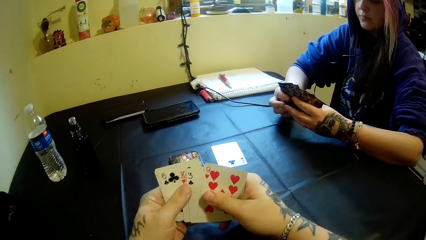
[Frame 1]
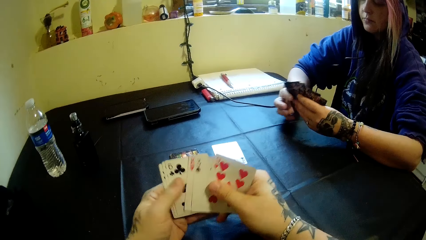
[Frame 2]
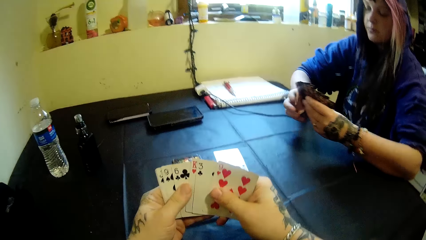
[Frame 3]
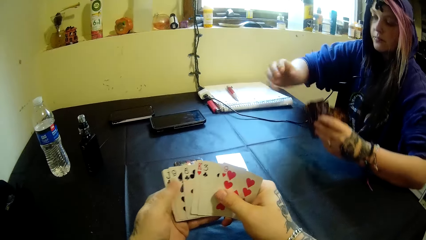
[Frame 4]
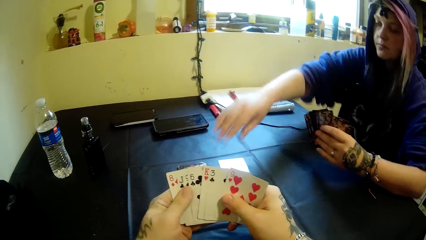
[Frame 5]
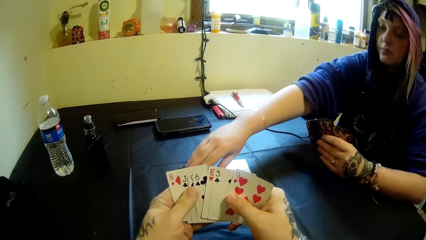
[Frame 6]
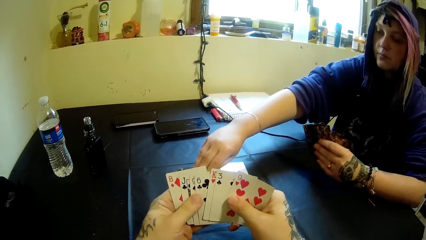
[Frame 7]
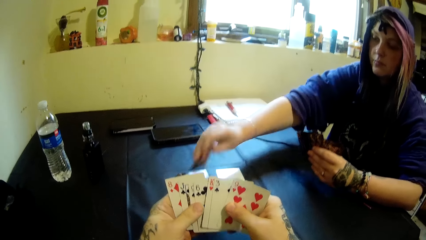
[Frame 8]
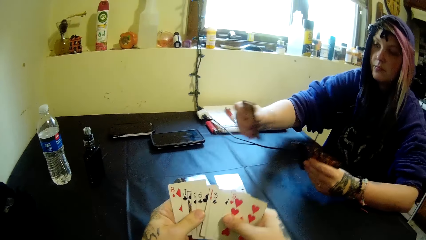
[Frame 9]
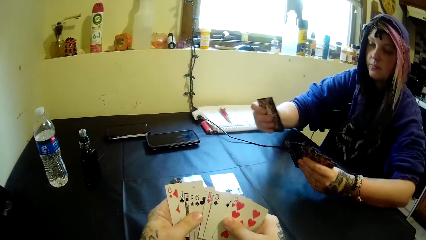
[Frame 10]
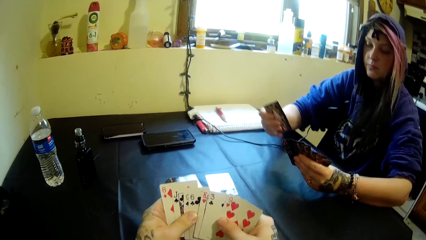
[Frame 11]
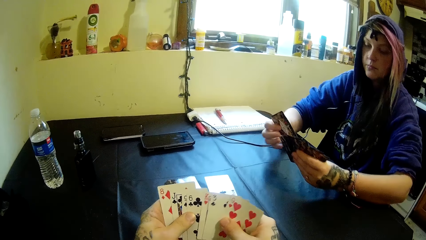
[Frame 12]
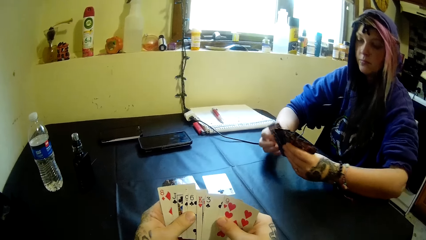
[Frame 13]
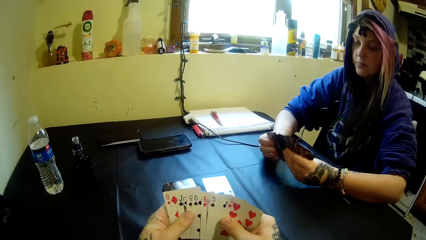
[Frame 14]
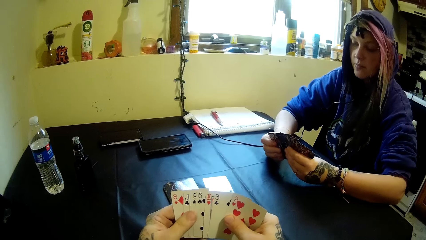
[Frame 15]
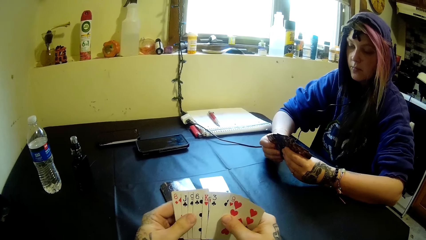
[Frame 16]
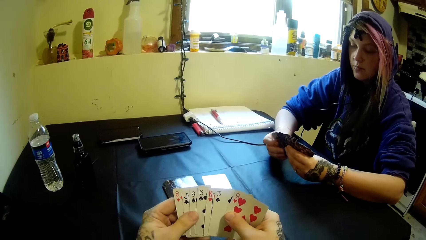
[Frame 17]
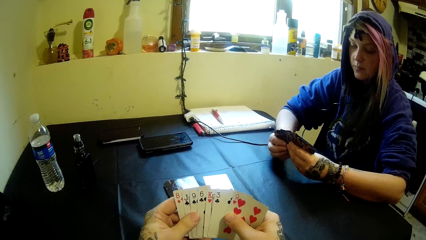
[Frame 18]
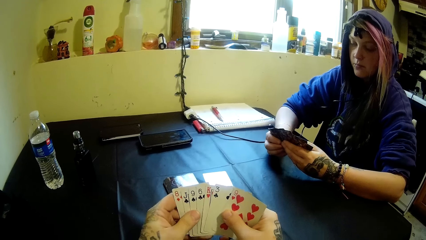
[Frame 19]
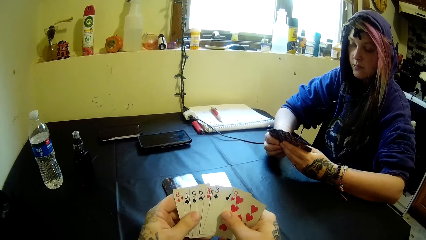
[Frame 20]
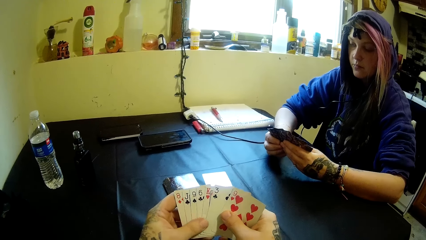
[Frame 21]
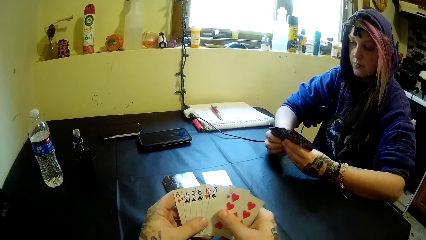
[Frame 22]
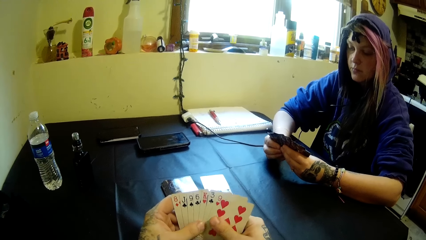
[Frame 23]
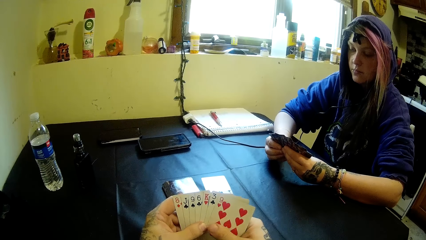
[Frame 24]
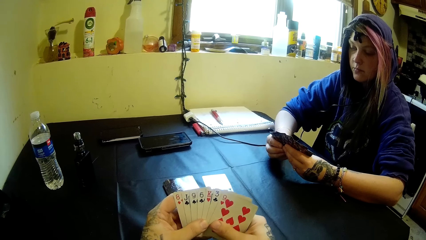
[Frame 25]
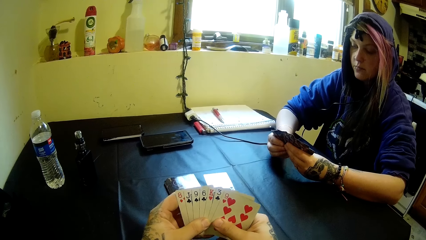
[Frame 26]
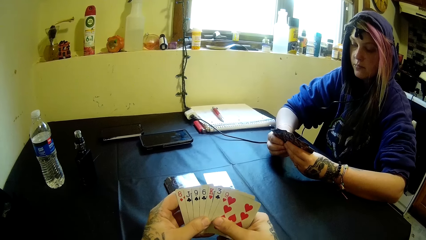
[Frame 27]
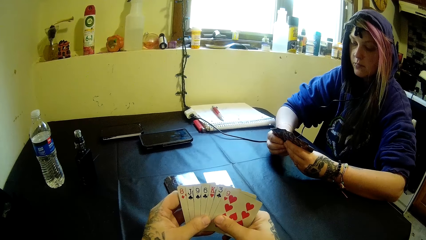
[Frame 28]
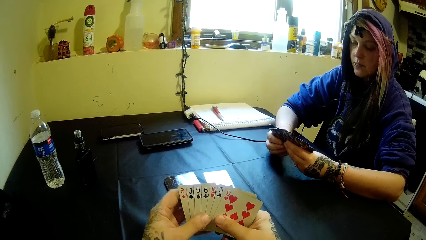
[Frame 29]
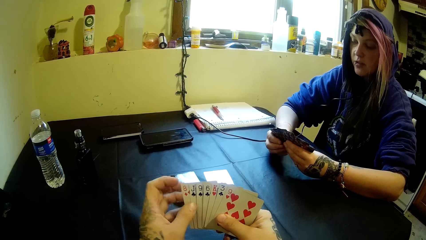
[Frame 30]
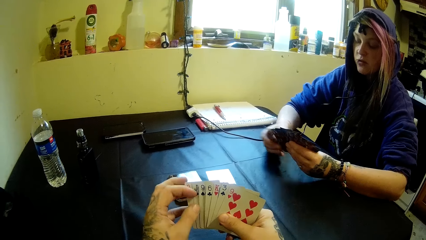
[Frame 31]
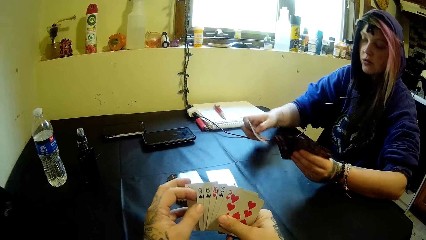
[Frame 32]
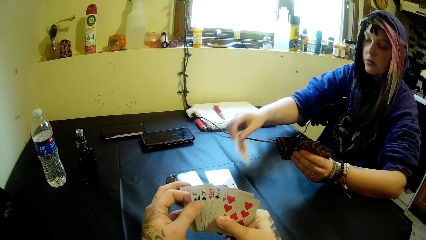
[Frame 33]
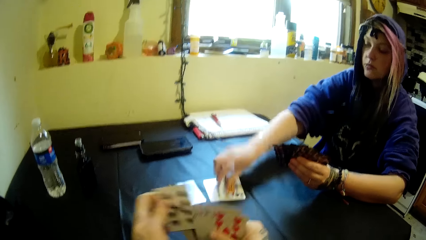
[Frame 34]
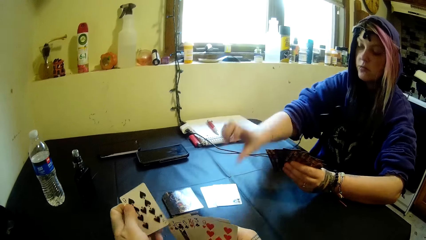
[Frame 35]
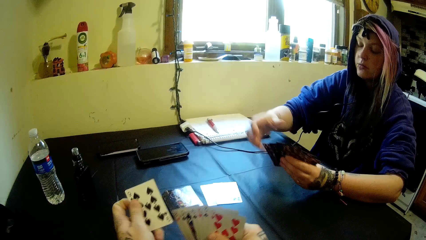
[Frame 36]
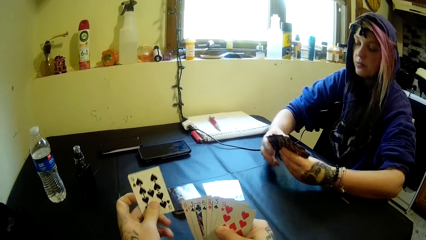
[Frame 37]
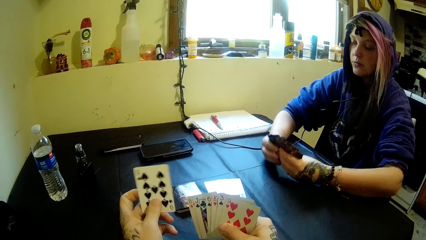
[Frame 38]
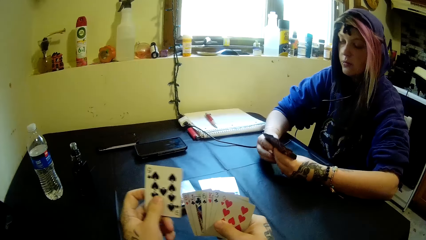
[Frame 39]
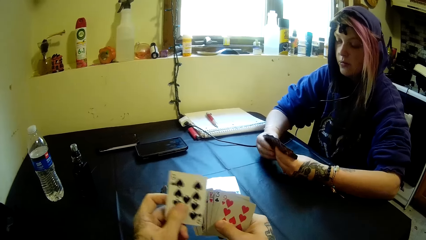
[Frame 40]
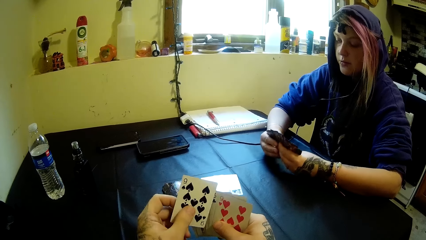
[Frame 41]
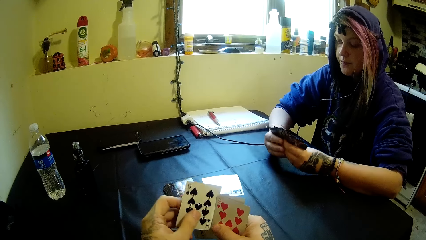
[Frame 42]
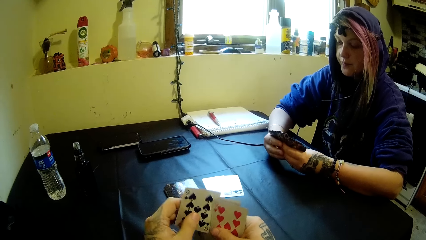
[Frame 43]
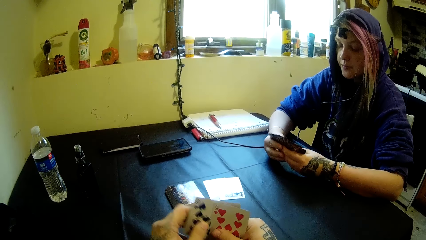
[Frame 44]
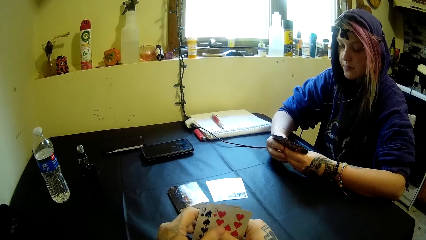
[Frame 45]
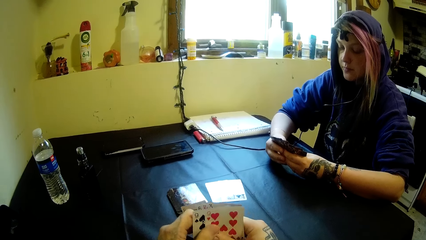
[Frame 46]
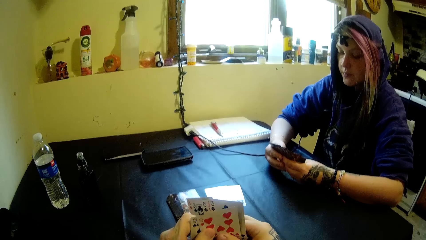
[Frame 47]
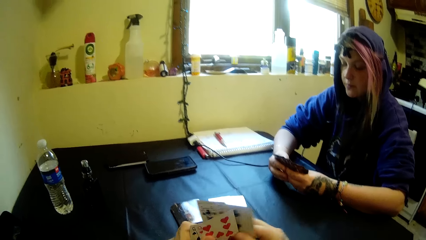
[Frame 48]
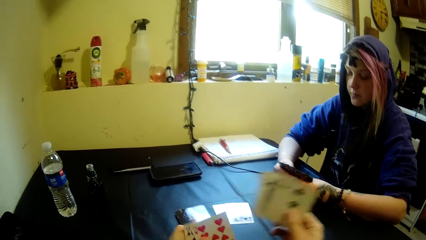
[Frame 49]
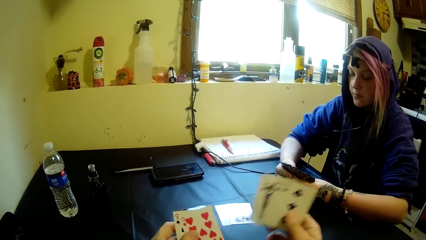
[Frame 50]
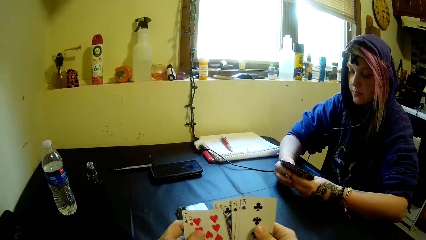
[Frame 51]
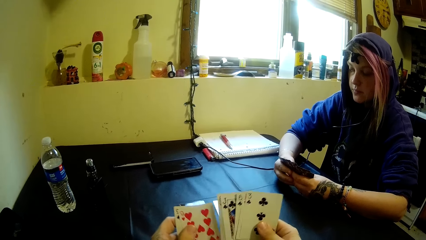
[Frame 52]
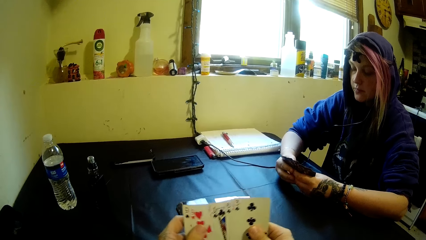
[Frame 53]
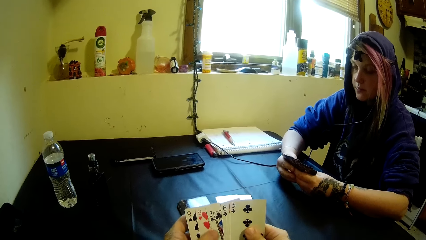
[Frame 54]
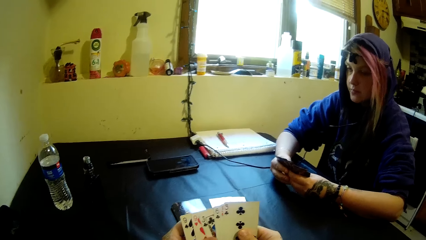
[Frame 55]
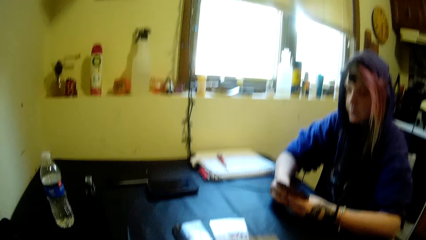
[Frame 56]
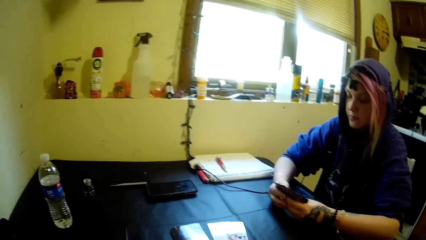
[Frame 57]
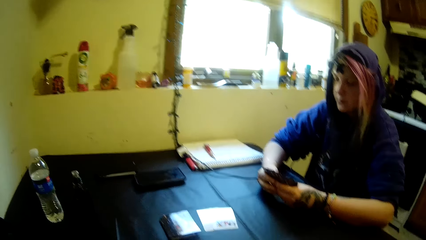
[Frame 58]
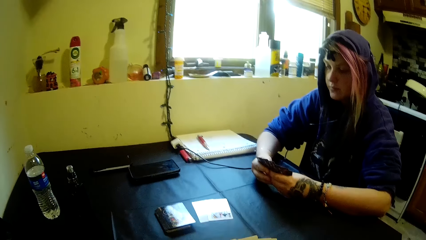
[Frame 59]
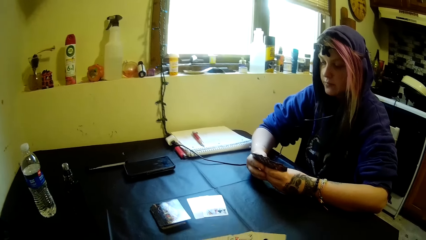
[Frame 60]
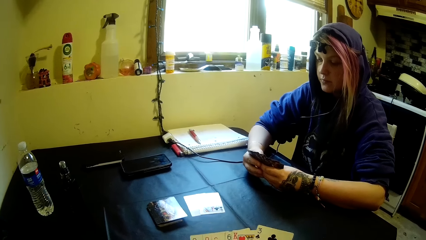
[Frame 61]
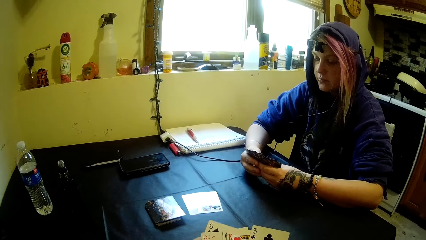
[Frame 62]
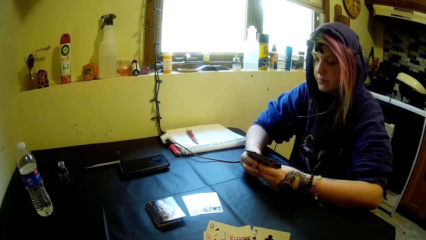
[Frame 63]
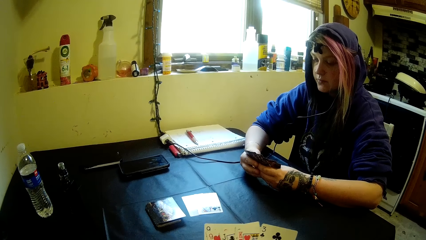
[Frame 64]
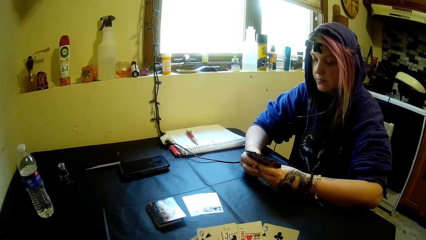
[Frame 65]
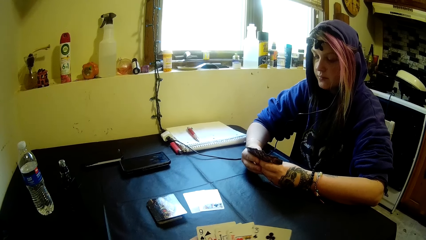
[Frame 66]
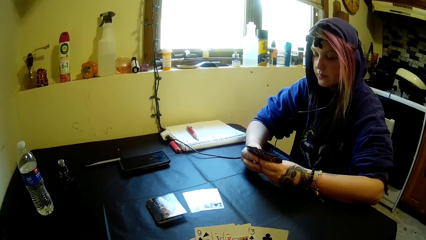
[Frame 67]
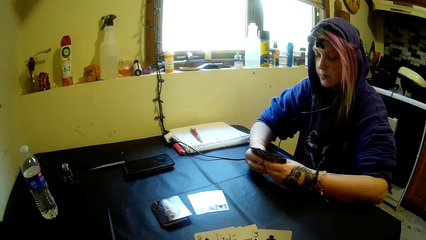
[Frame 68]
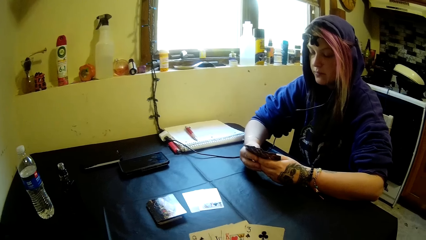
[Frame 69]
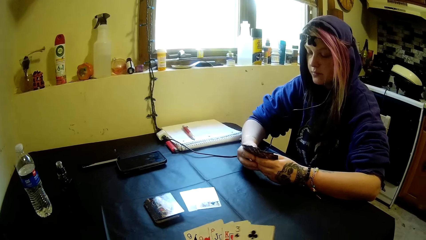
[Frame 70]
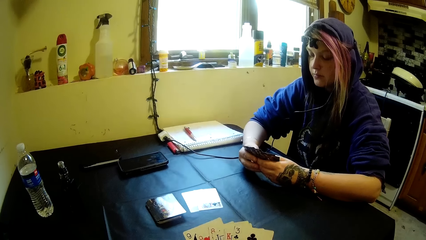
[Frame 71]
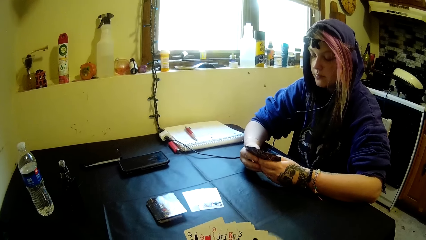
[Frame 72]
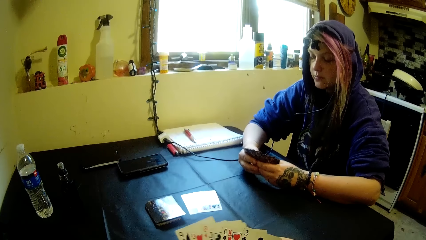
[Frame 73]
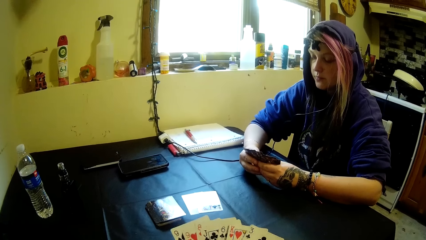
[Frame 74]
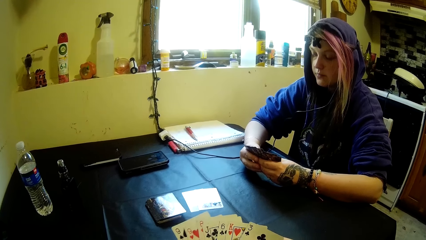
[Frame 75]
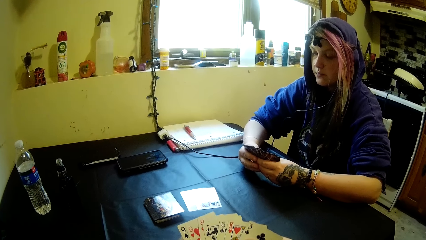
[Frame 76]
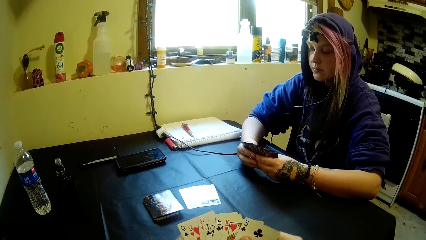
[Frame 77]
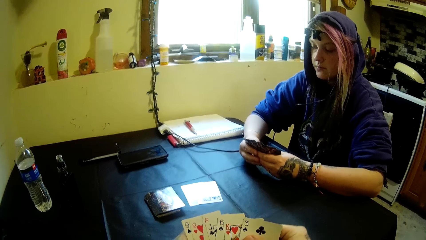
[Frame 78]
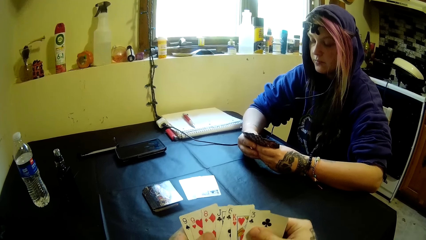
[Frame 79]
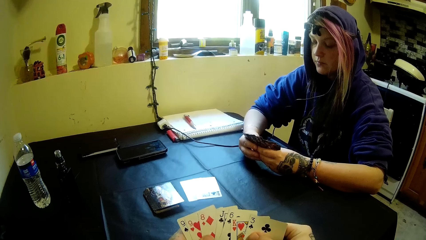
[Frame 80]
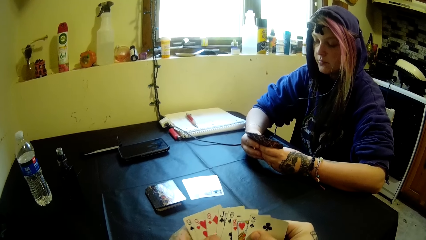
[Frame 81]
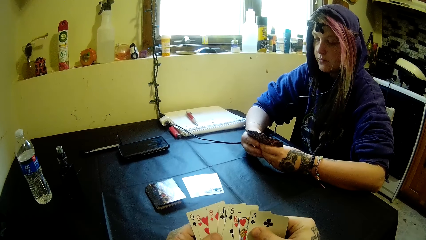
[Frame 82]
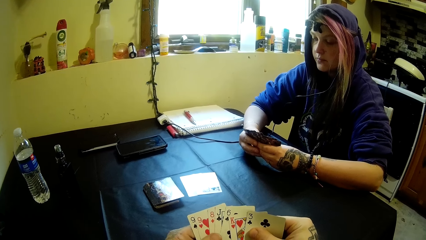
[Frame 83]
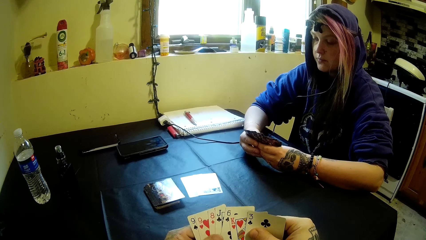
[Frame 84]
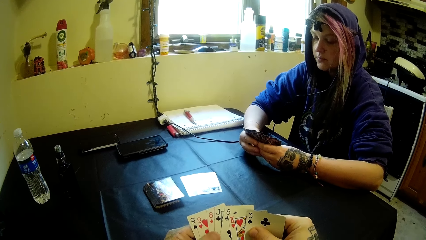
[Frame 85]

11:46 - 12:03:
A woman picks a card from the table. The woman drops the card on the table. The camera wearer moves the cards.
